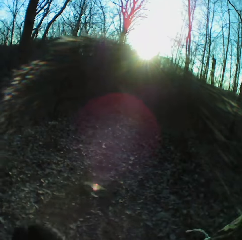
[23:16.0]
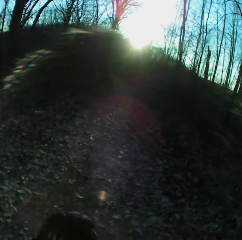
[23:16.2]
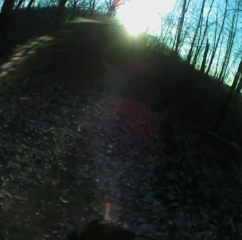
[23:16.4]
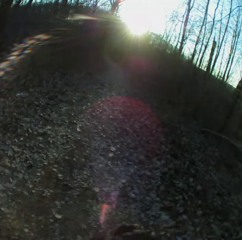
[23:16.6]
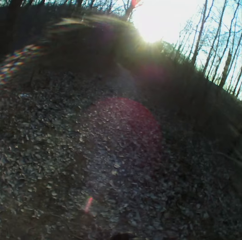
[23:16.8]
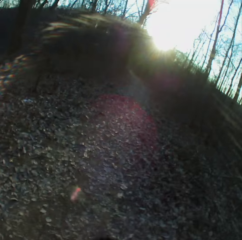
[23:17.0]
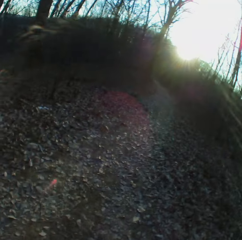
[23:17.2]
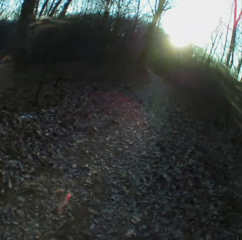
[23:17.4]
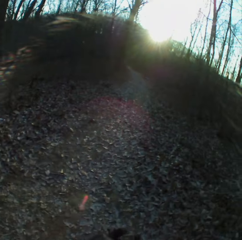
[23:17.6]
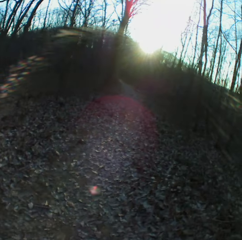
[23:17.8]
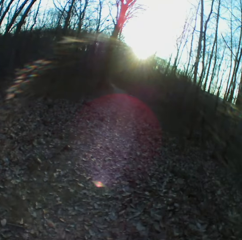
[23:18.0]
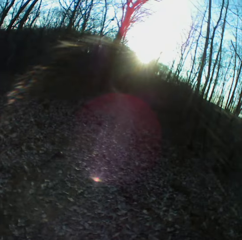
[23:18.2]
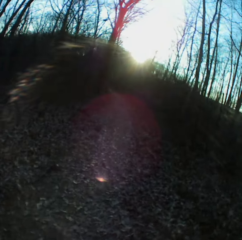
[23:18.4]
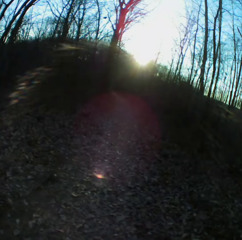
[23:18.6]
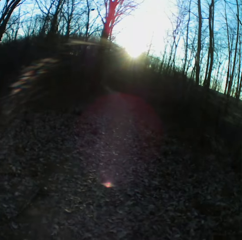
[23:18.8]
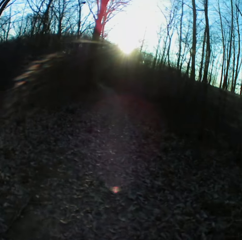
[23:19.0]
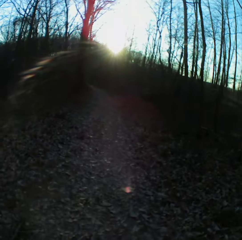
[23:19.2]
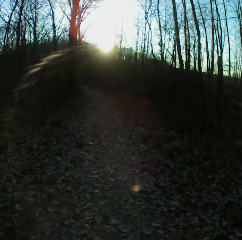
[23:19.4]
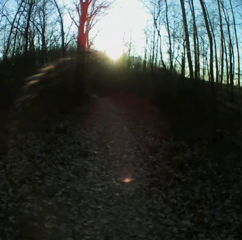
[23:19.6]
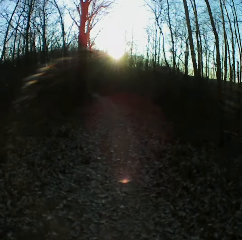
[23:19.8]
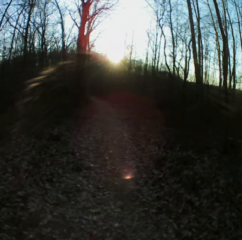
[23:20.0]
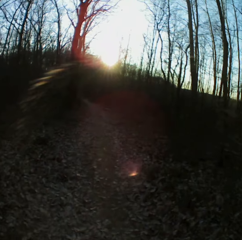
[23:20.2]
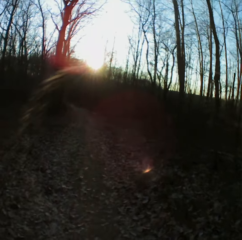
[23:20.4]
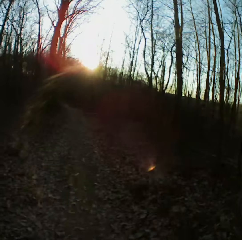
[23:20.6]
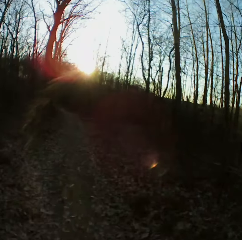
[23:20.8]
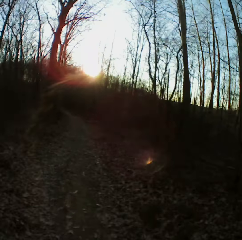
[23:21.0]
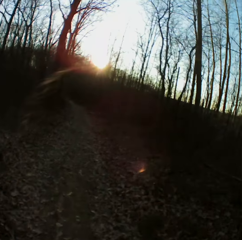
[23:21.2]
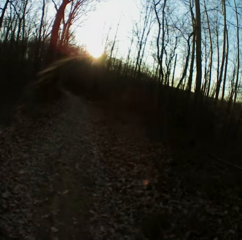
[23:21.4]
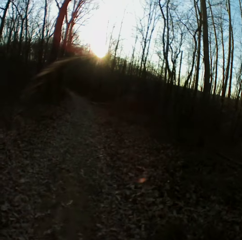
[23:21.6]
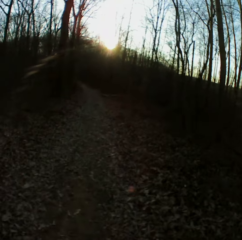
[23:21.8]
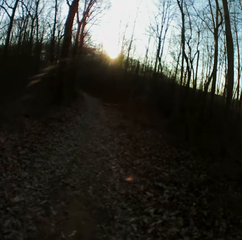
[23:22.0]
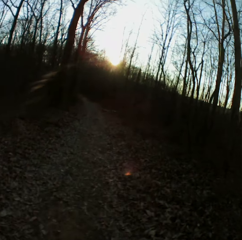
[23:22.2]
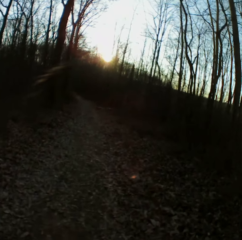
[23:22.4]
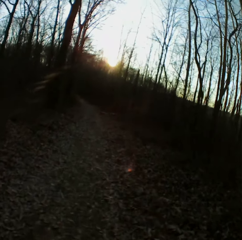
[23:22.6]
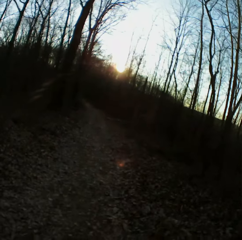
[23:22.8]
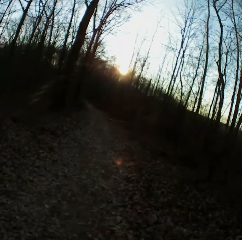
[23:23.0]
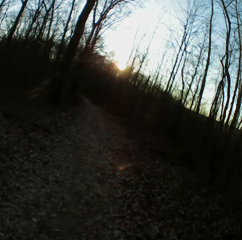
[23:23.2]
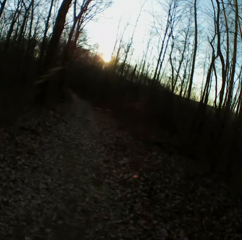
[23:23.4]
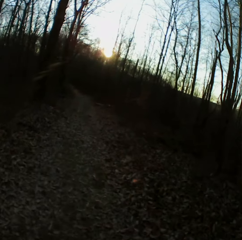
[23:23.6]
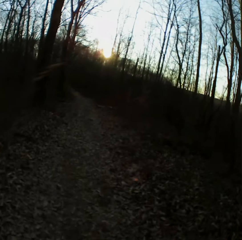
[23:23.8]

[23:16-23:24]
The camera wearer takes the video. They walk in the forest.

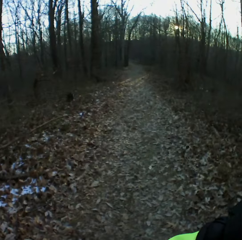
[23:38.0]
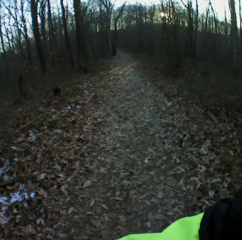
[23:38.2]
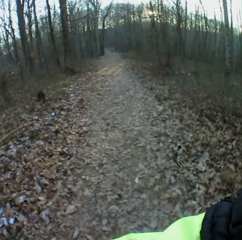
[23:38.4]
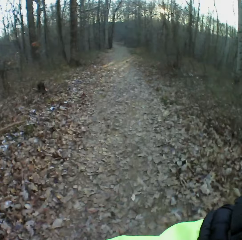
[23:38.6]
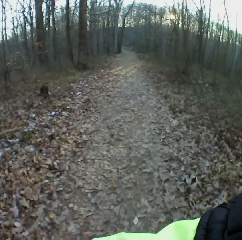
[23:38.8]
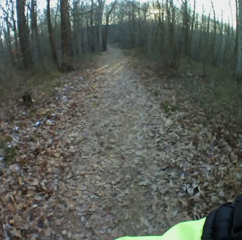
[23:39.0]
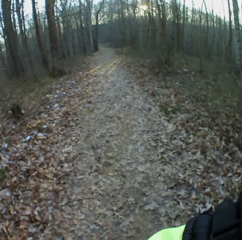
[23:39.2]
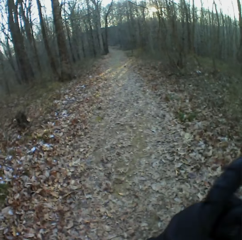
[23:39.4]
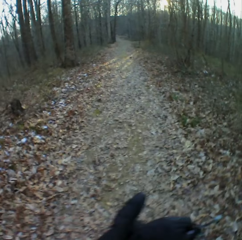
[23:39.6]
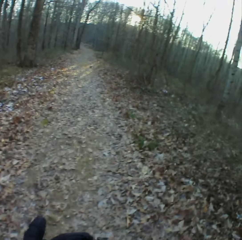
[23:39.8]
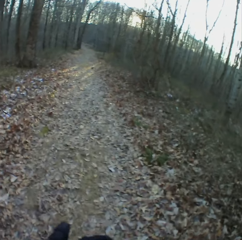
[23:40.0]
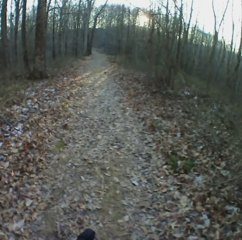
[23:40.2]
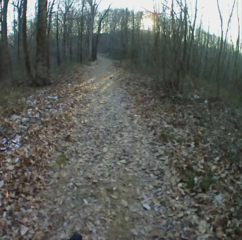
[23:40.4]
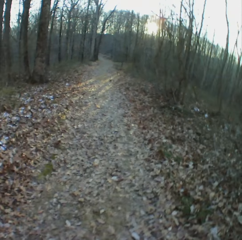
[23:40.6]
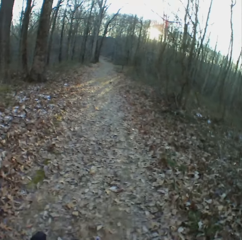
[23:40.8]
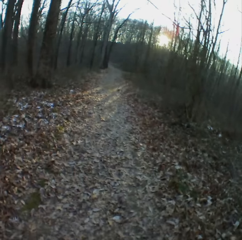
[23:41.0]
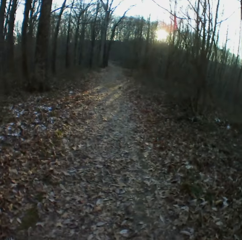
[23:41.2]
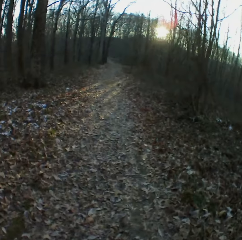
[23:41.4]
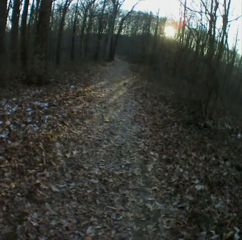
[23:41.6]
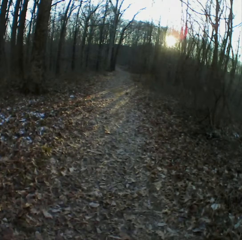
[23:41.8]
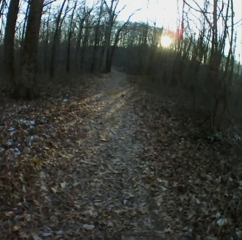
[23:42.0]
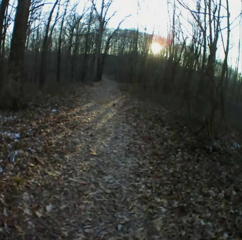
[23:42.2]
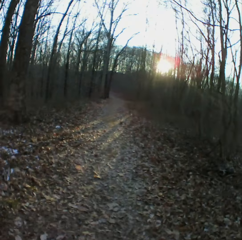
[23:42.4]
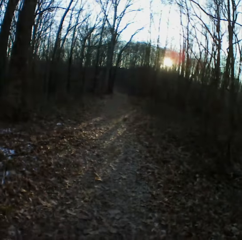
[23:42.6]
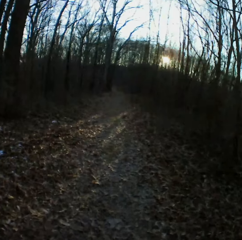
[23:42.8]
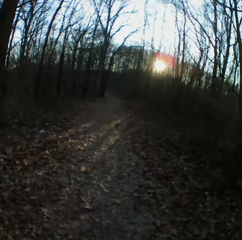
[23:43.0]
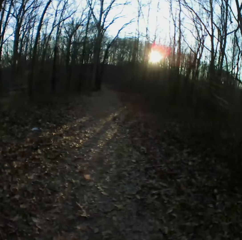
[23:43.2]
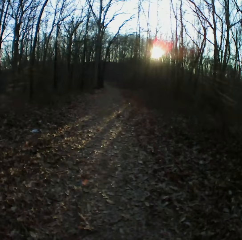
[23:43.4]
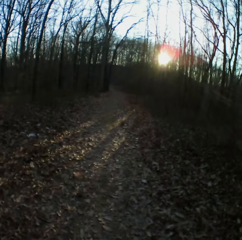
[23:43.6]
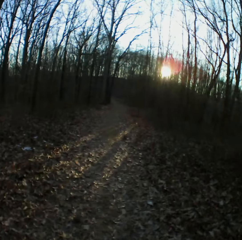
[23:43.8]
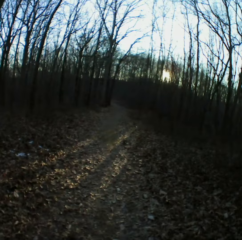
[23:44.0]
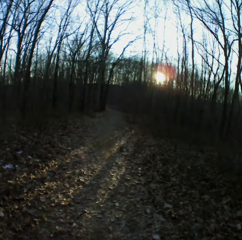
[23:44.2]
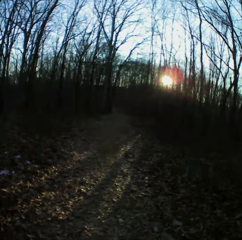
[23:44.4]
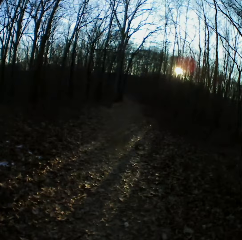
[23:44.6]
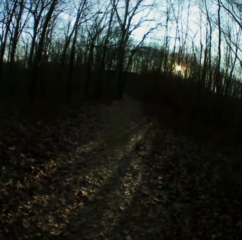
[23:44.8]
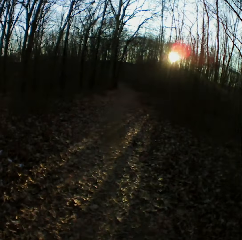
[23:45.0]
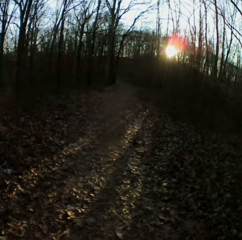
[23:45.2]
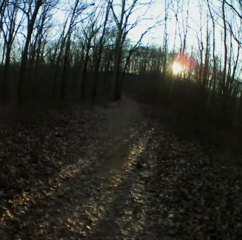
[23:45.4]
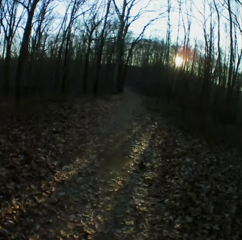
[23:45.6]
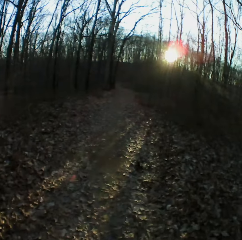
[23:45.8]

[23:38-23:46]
The camera wearer adjusts the camera. They walk down the forest.

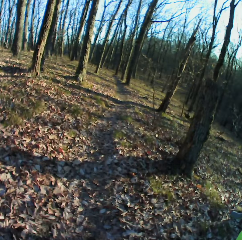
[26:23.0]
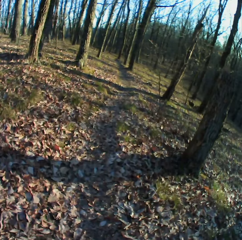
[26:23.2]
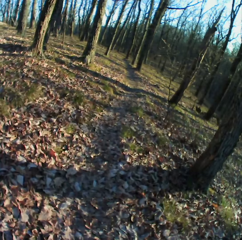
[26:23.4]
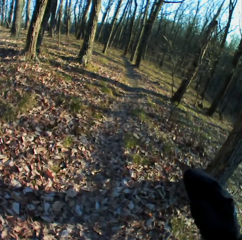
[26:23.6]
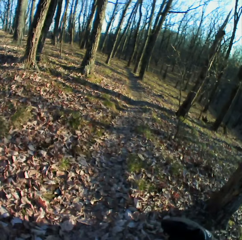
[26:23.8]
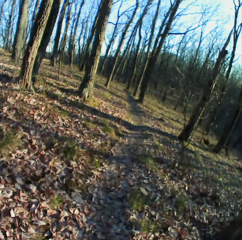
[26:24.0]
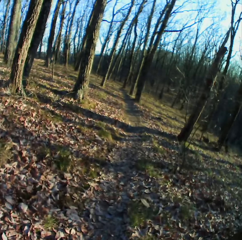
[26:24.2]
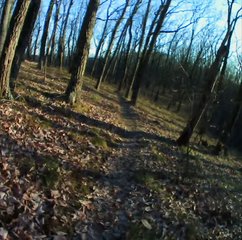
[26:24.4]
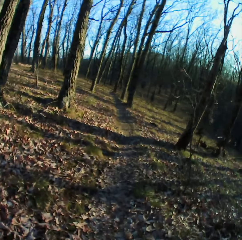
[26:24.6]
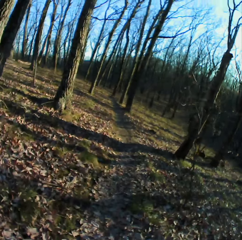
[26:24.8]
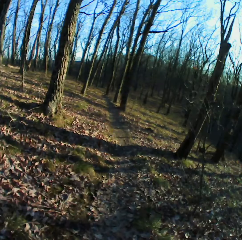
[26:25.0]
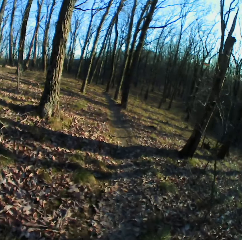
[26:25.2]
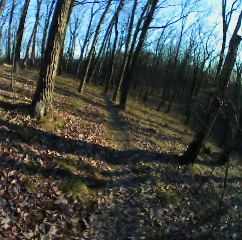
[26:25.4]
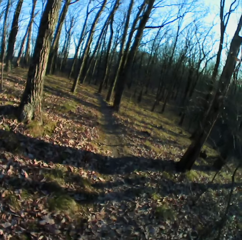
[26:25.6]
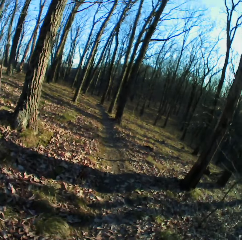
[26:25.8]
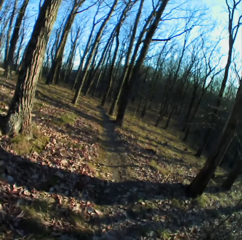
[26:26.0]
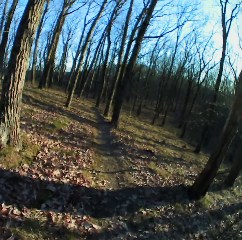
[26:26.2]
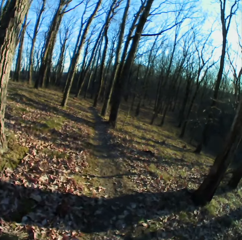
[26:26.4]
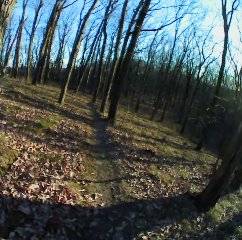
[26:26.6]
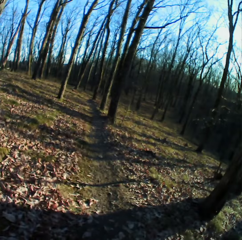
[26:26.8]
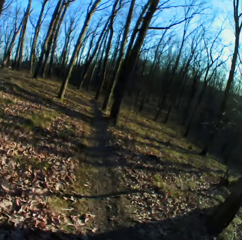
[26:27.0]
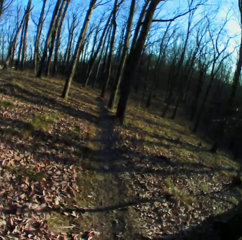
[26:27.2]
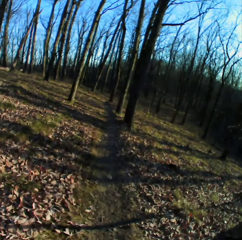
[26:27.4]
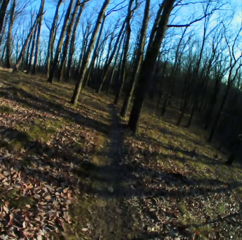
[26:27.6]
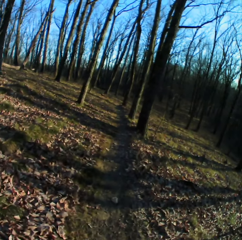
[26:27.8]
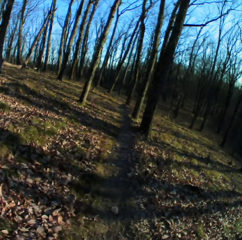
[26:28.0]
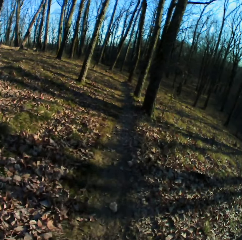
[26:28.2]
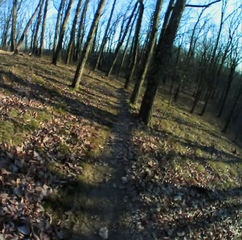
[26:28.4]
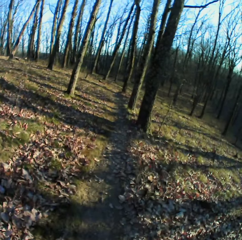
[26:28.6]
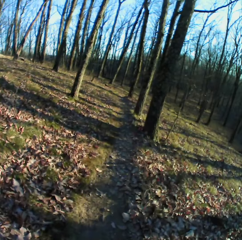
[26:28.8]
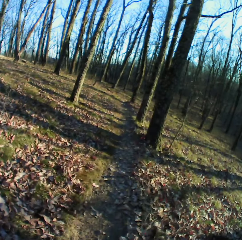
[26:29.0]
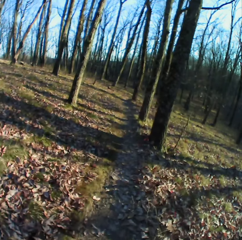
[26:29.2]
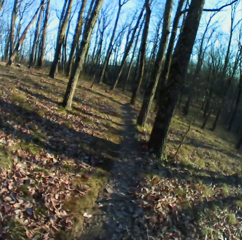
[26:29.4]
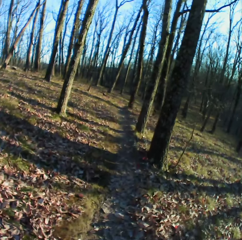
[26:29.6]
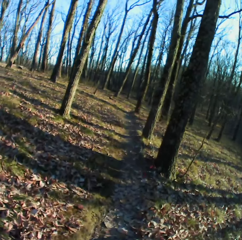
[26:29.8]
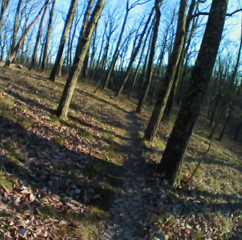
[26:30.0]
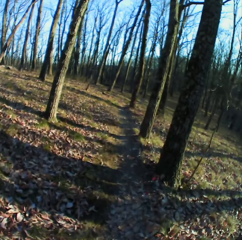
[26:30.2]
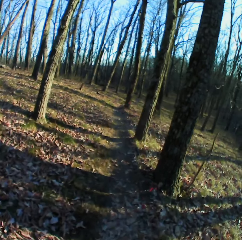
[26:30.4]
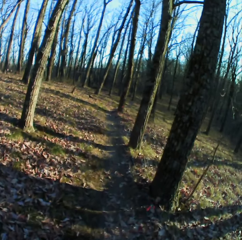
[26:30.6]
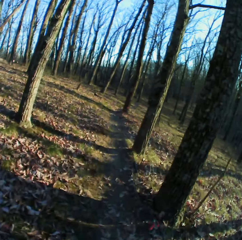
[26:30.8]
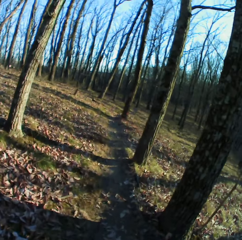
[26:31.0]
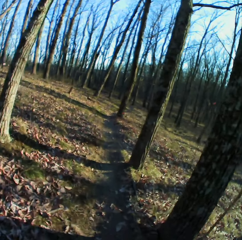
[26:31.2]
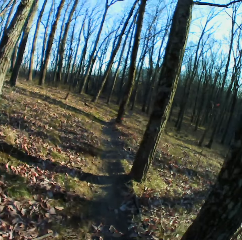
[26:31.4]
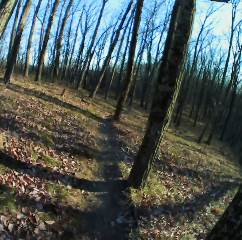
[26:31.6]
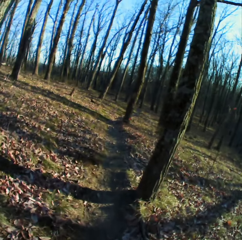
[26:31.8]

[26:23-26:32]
The camera wearer adjusts the camera. They walk down the forest.
